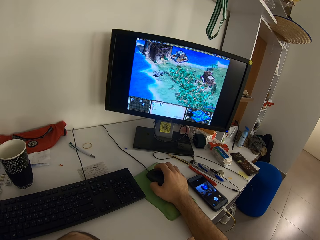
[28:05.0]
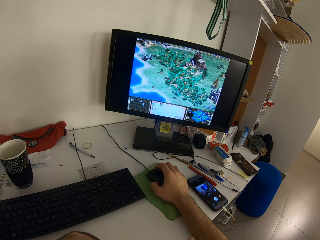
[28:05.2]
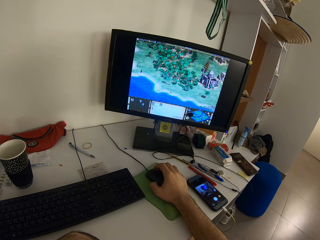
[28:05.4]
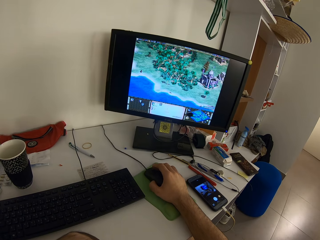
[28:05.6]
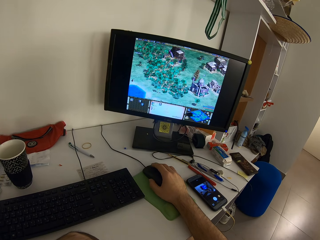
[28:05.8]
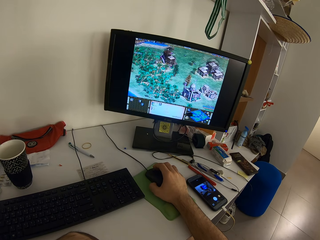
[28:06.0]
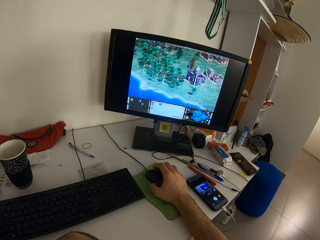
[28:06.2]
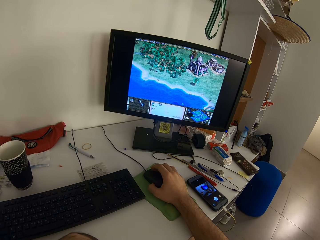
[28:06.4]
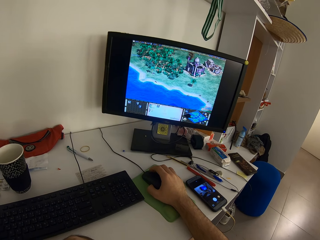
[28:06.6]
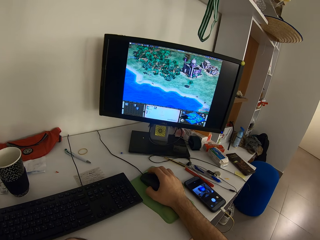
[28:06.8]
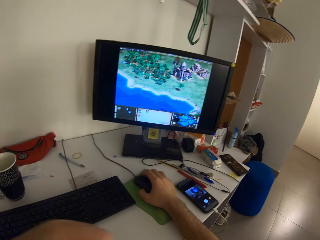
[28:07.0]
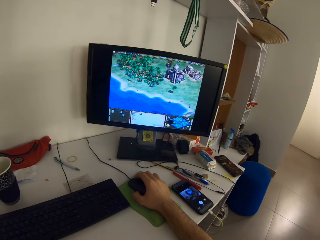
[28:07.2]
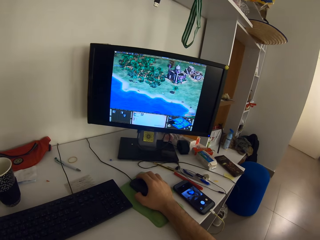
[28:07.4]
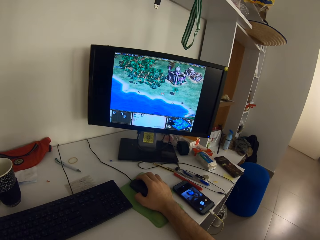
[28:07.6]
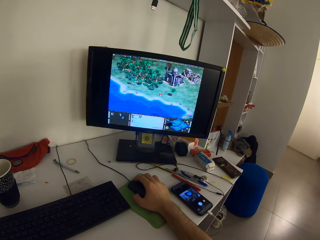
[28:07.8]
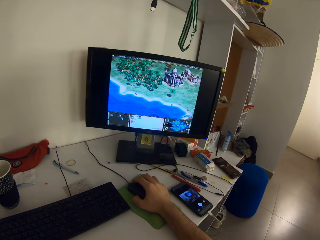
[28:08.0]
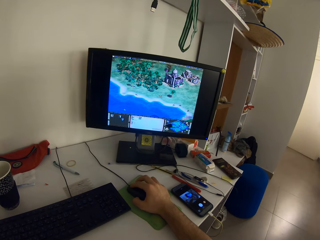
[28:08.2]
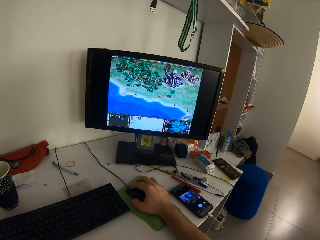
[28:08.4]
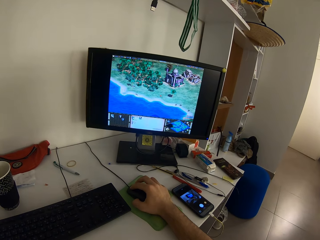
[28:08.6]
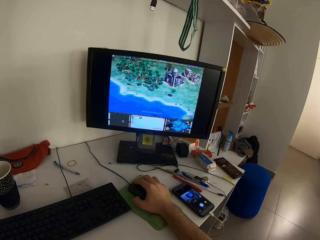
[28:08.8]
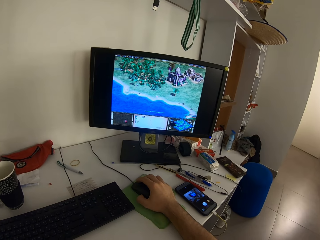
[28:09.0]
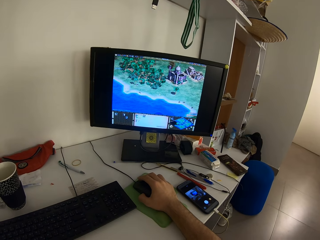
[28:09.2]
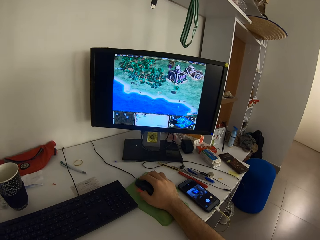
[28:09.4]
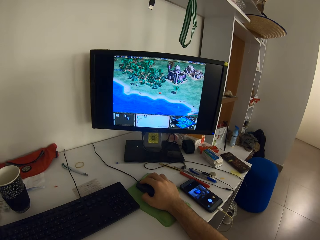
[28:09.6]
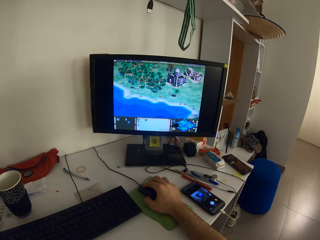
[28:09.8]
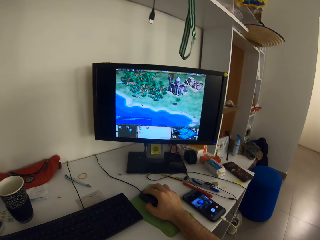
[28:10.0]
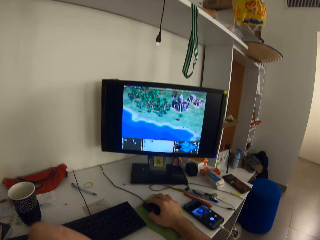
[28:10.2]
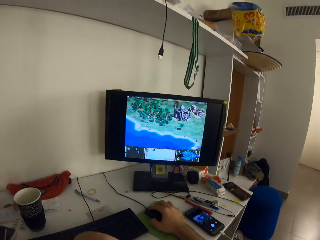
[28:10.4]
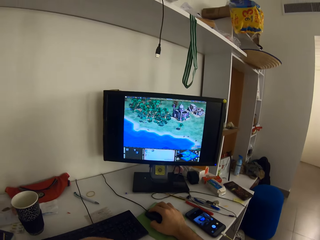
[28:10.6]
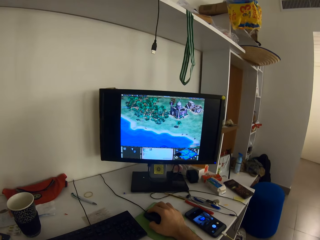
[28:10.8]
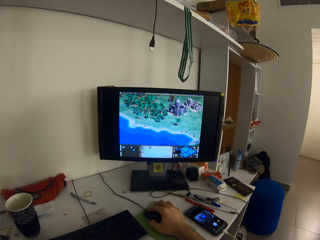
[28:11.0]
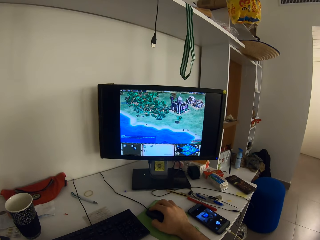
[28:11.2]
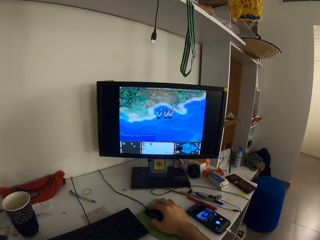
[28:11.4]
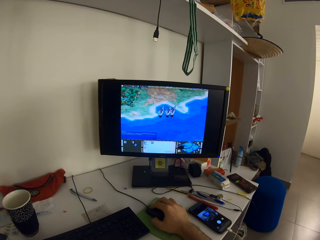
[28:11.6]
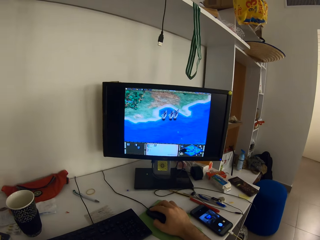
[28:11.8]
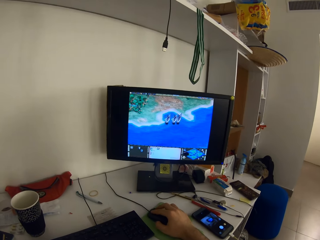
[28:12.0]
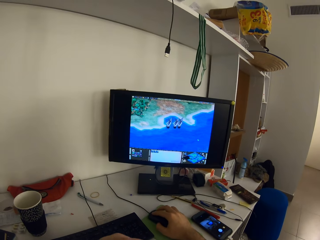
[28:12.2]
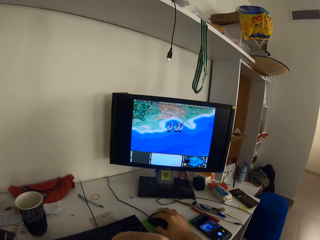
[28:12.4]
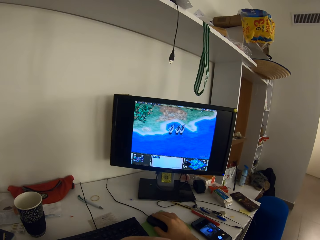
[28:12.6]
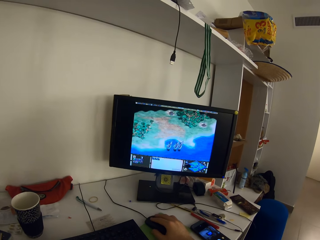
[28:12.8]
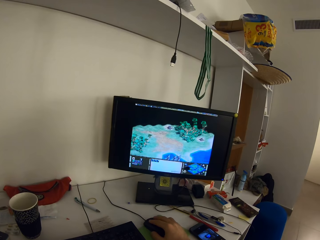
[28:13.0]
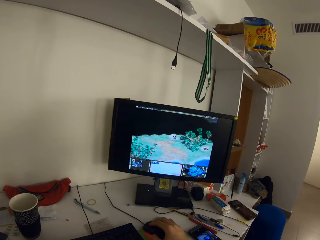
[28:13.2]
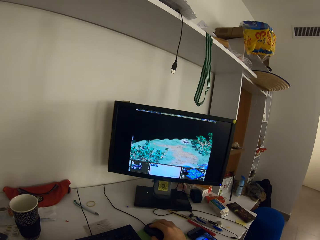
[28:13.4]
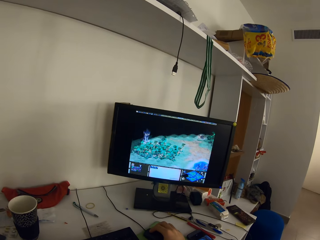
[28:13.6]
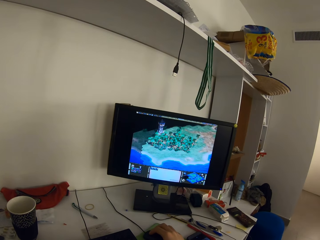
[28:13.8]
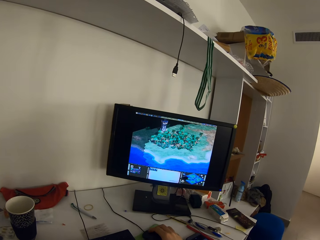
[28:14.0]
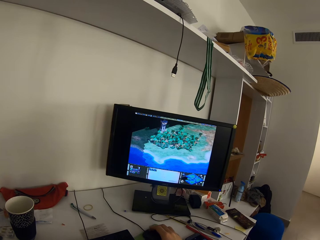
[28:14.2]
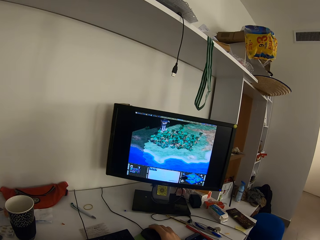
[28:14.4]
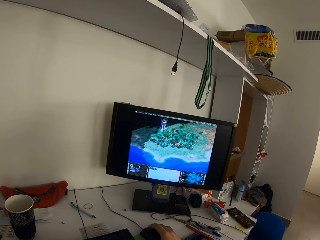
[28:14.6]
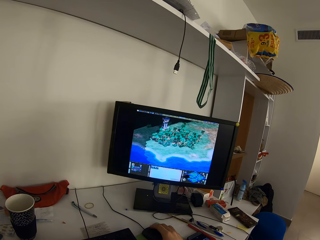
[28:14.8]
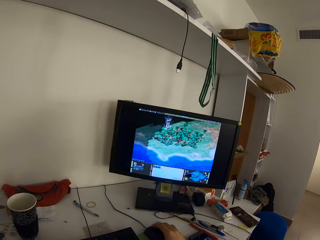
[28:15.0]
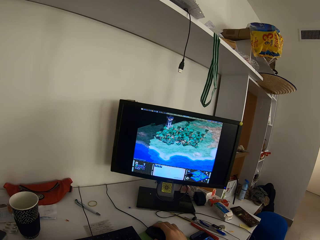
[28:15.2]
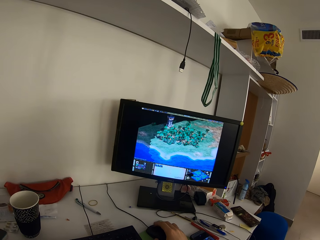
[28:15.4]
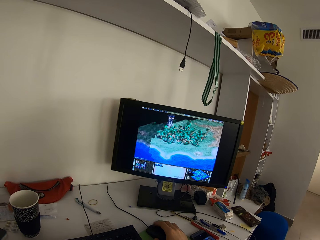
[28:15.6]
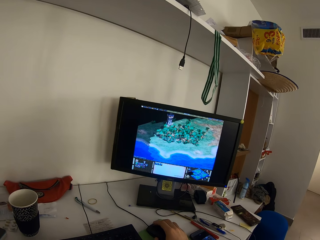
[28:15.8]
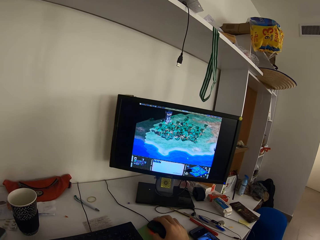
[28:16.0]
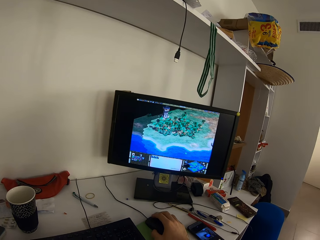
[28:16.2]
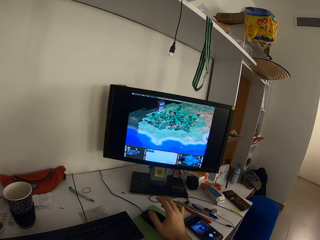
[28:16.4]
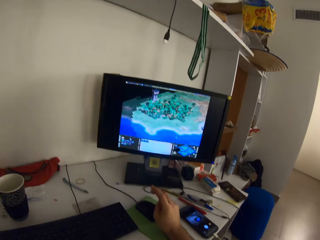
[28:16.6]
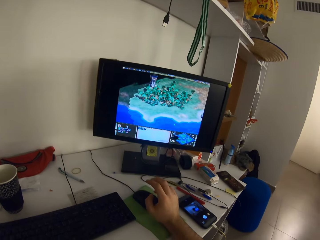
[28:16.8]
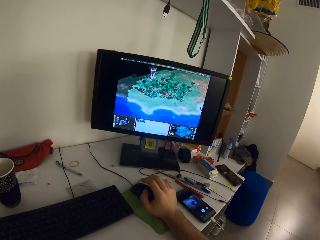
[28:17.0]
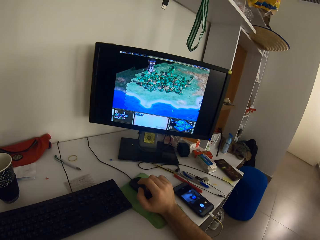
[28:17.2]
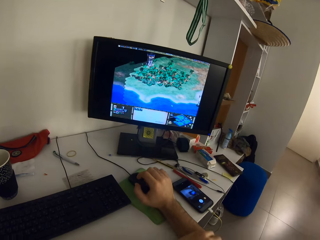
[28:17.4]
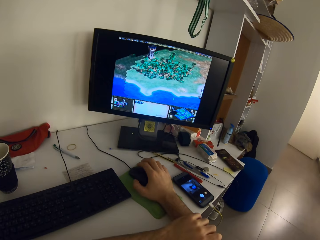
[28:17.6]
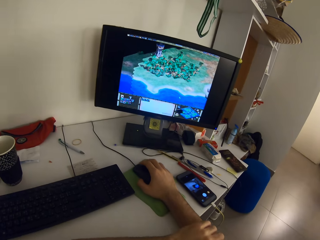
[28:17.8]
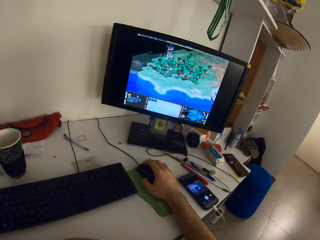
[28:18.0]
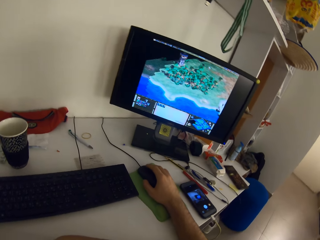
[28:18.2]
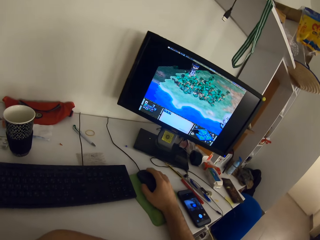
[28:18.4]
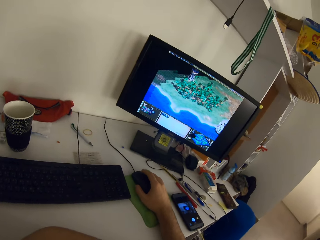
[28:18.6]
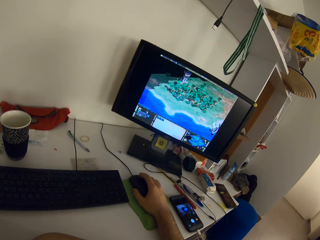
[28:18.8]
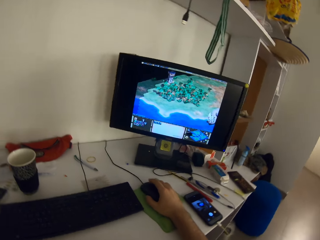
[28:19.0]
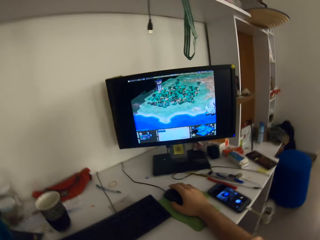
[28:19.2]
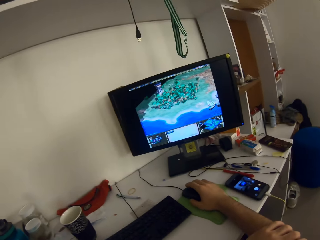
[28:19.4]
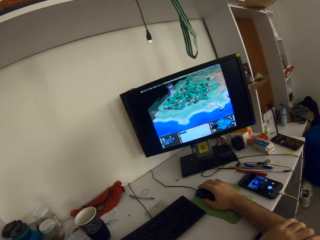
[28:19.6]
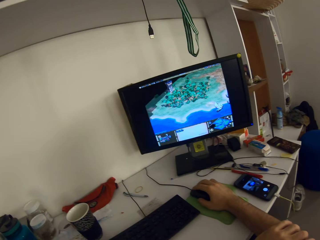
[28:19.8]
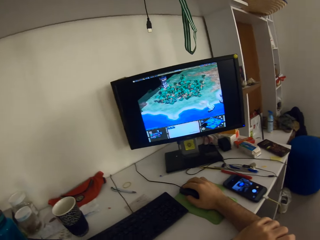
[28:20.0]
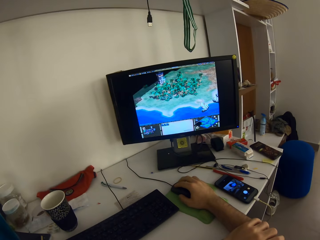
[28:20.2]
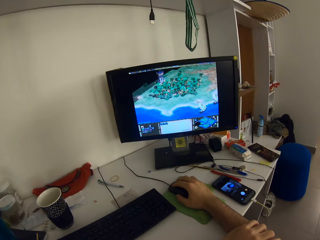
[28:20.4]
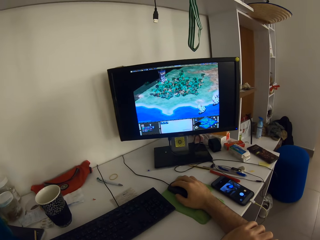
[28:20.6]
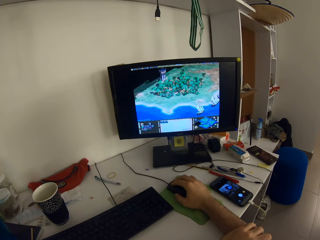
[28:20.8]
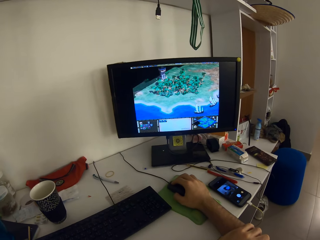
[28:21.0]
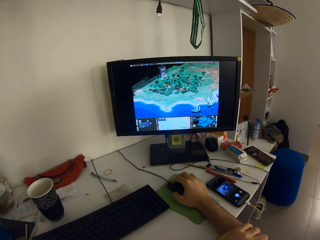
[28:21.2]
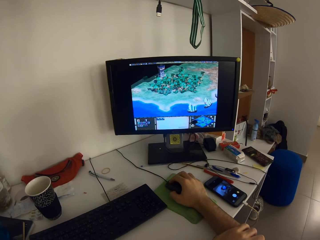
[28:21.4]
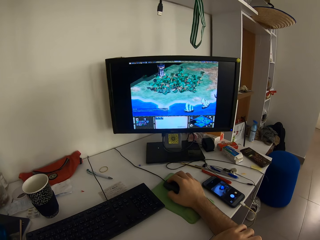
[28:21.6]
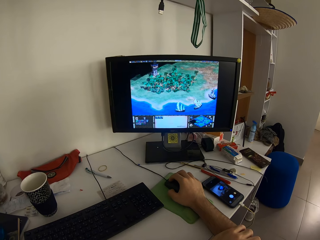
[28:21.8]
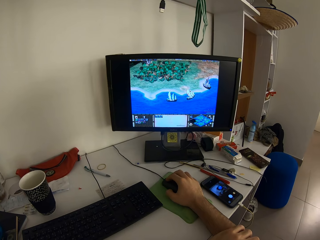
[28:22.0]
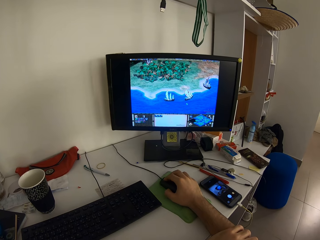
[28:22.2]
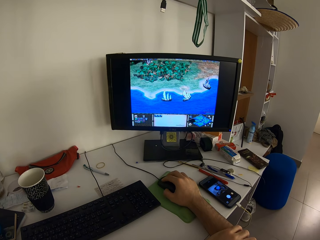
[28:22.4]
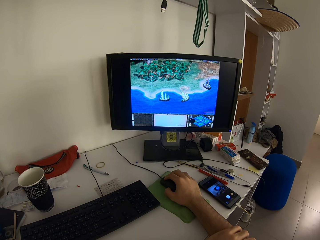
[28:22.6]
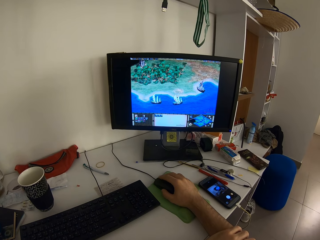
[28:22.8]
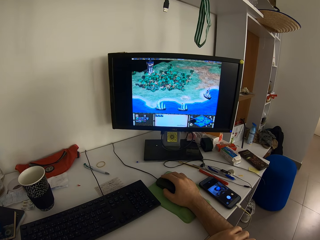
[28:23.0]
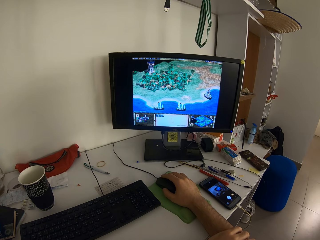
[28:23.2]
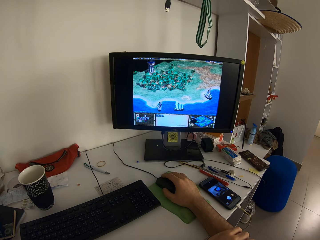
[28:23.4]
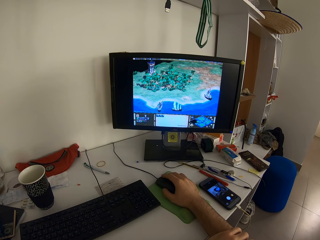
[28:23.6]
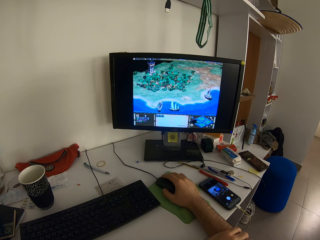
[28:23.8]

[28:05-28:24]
The camera wearer moves the left hand. He moves the left hand again. He folds his fingers. He removes the hand from the mouse. He folds his fingers. He touches the left hand. He holds the mouse. He moves the hand along the right hand. He operates the computer.
